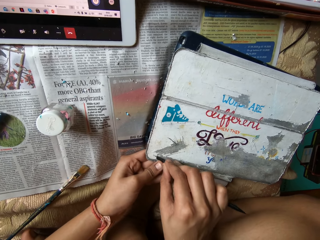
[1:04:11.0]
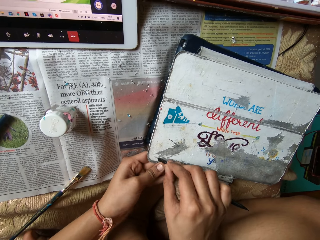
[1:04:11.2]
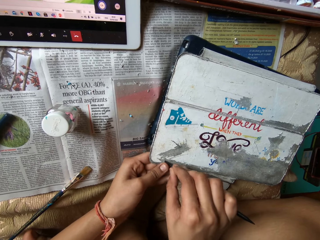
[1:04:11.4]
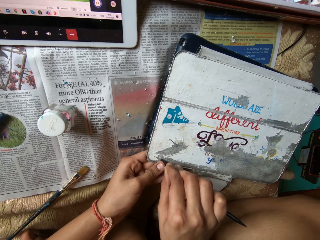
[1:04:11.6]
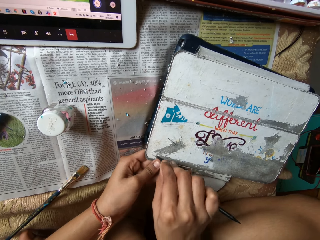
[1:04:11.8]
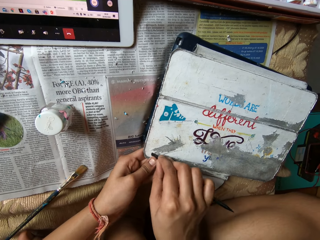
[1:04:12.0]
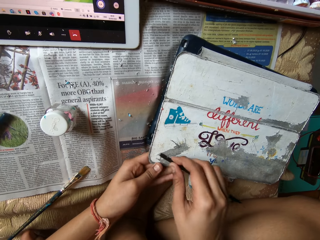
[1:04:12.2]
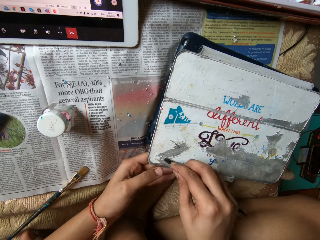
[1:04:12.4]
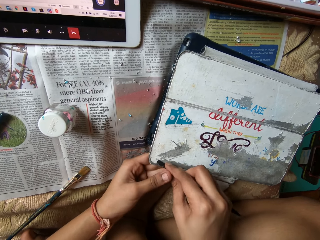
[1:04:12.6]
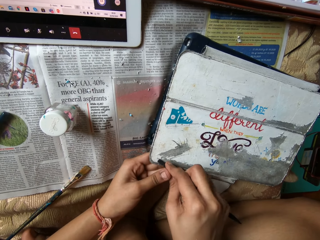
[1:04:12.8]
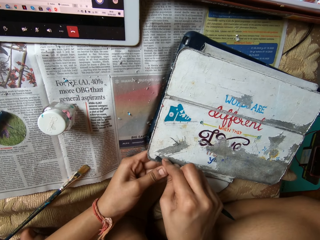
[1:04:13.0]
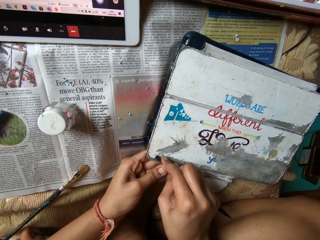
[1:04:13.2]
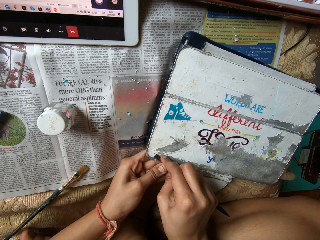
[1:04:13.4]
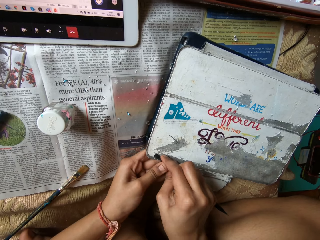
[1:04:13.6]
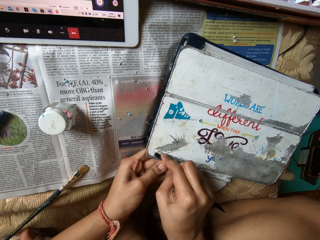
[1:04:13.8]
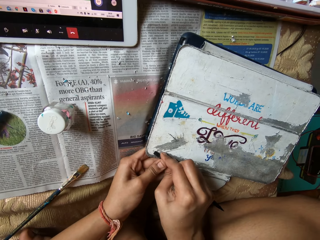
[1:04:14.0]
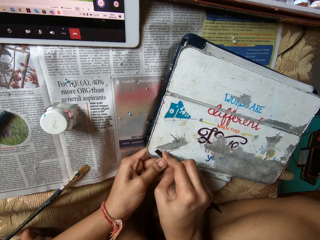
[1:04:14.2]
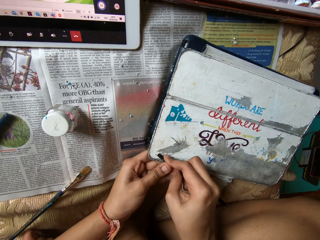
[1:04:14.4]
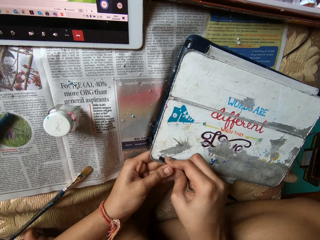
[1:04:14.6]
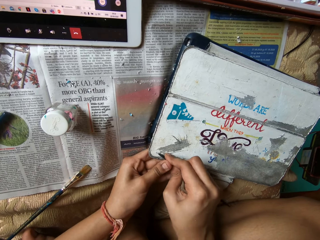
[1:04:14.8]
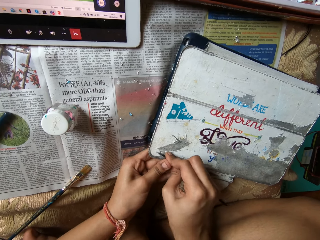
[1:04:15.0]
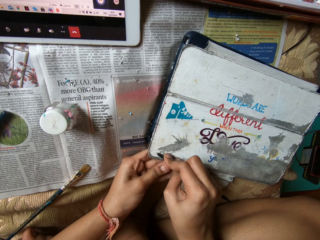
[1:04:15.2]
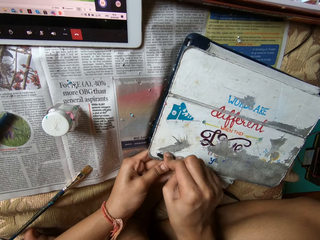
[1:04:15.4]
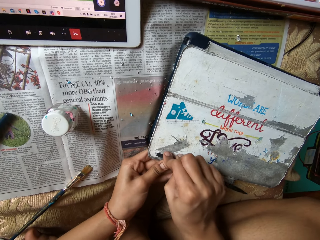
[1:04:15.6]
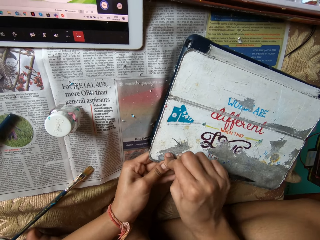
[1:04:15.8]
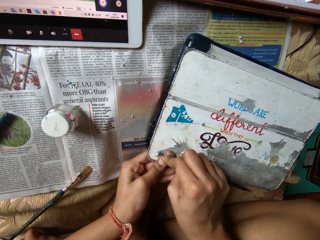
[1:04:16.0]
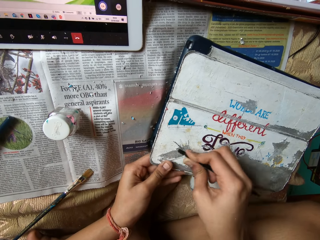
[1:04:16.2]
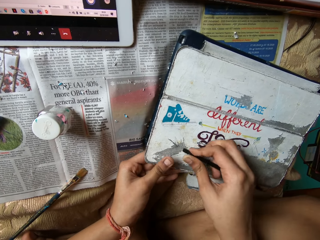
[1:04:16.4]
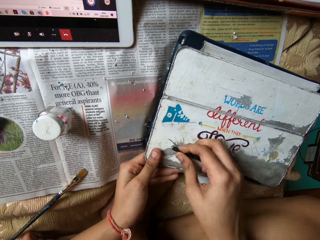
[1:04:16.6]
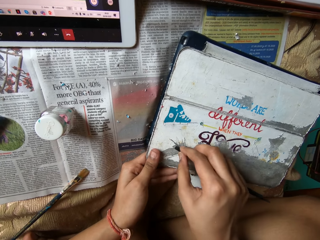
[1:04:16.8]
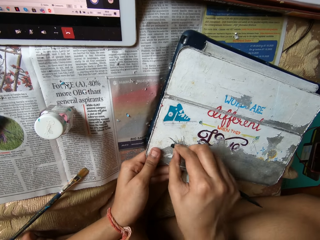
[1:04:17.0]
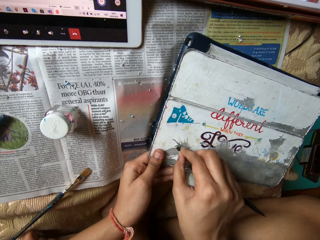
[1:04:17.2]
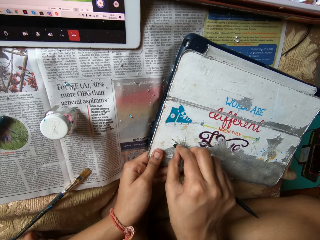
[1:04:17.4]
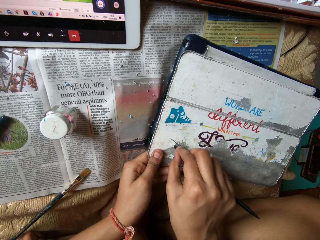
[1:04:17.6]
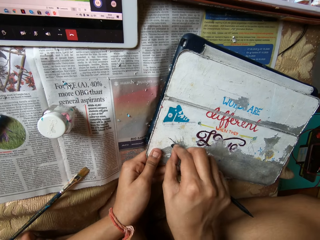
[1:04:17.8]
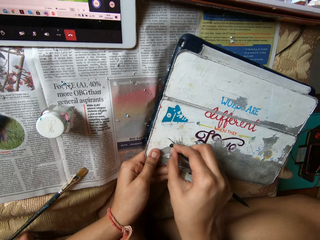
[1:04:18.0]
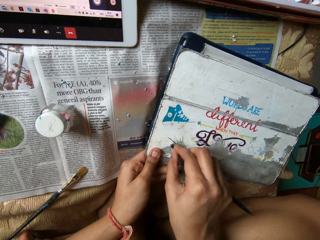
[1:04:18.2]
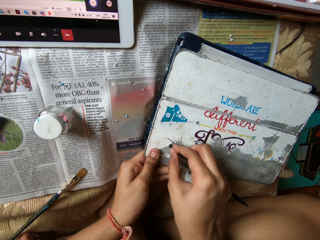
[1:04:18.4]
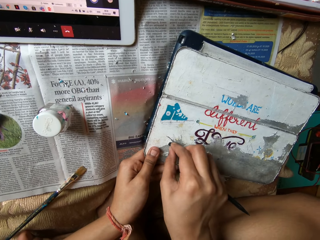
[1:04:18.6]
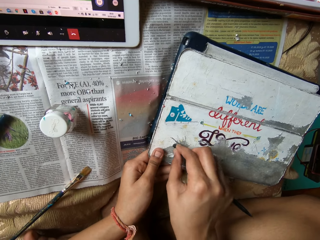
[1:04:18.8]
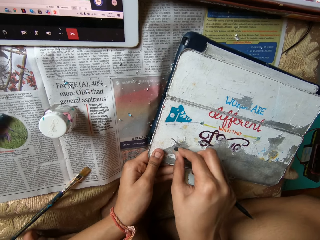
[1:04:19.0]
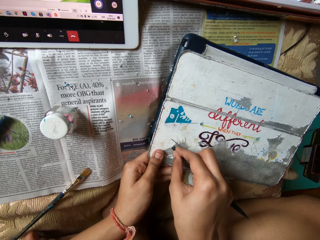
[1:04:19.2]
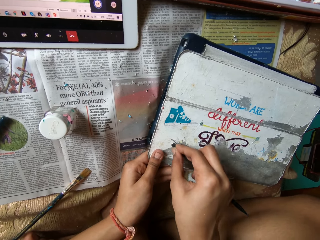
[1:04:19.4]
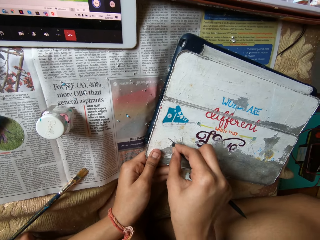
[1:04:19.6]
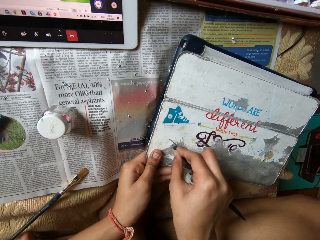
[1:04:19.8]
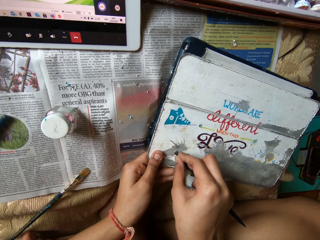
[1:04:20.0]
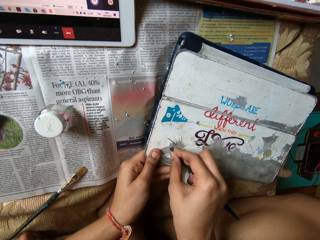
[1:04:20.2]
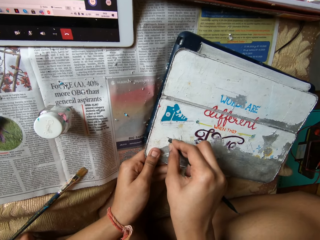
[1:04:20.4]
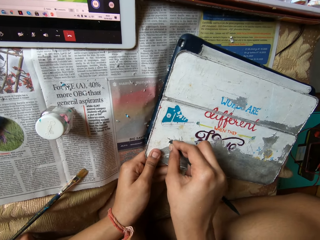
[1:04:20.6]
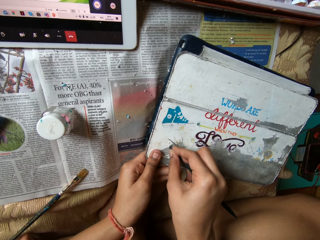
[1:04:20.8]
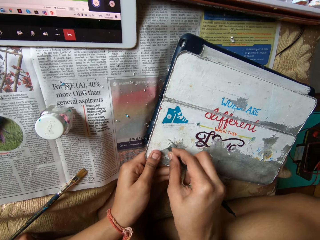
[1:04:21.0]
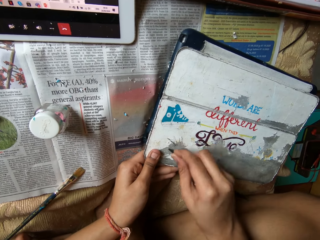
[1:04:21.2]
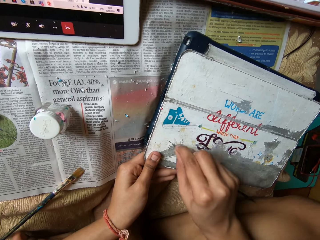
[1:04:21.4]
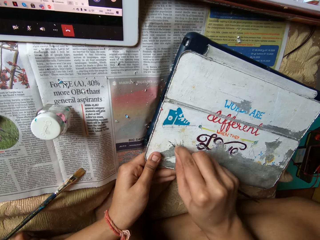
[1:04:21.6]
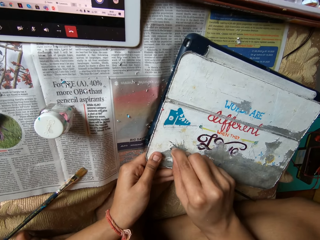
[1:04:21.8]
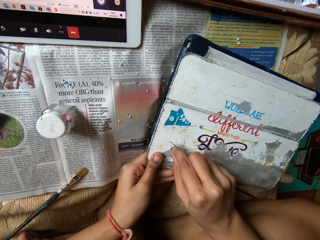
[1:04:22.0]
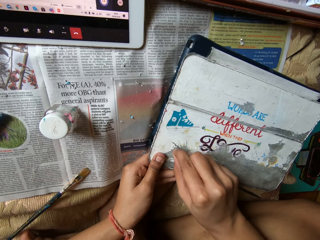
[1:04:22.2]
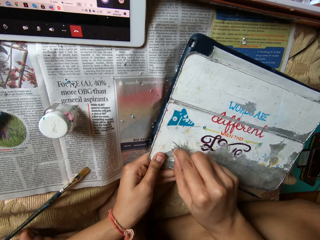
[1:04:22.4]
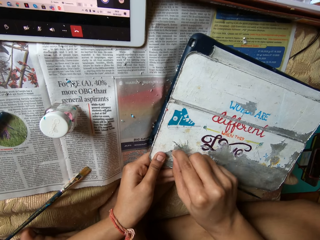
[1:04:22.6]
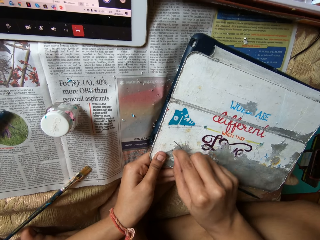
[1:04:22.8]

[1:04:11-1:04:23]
The camera wearer scrapes the metal box with the brush with the right hand.

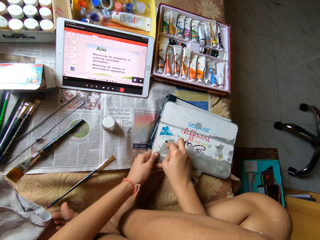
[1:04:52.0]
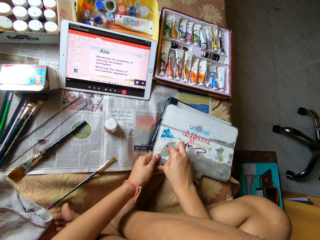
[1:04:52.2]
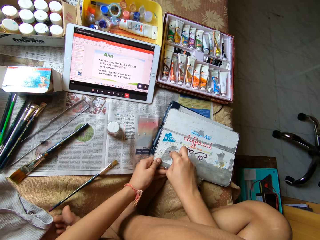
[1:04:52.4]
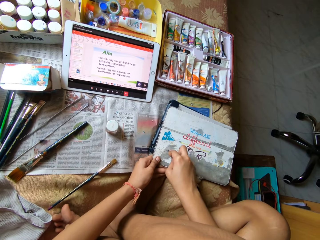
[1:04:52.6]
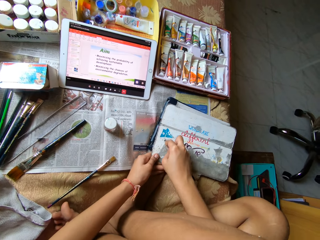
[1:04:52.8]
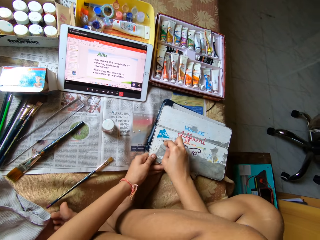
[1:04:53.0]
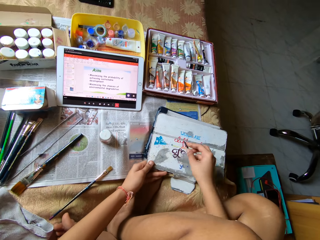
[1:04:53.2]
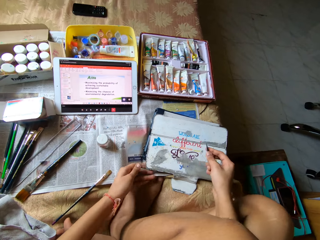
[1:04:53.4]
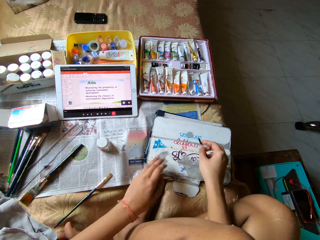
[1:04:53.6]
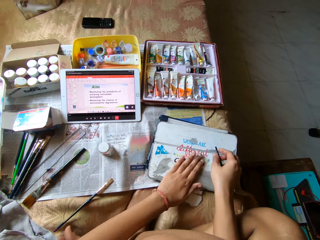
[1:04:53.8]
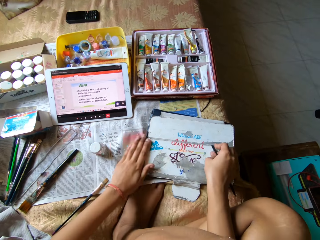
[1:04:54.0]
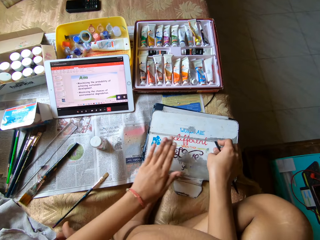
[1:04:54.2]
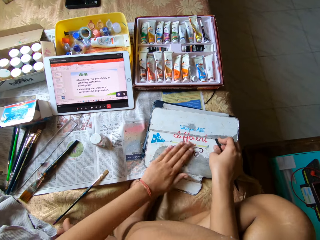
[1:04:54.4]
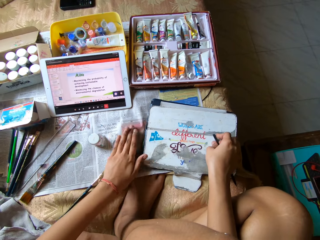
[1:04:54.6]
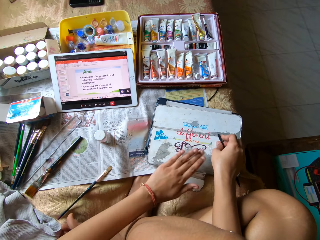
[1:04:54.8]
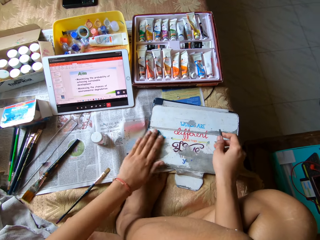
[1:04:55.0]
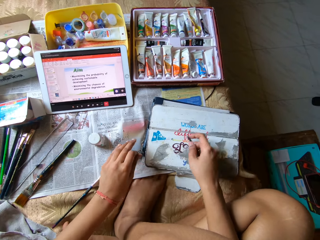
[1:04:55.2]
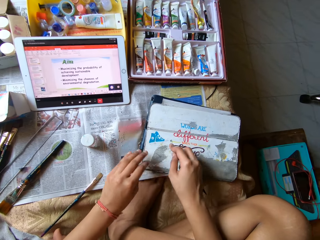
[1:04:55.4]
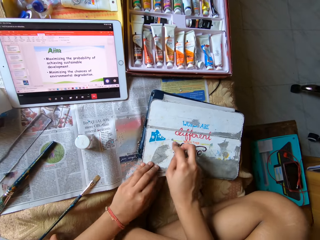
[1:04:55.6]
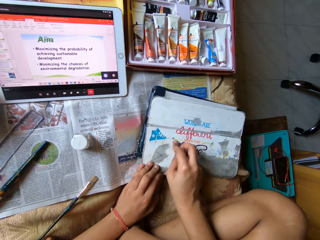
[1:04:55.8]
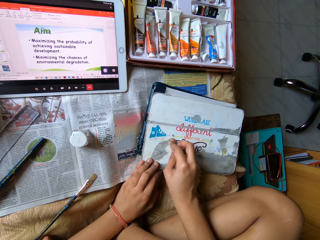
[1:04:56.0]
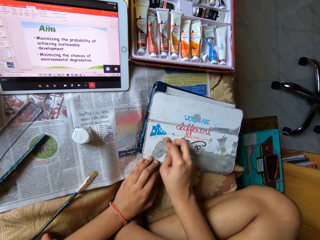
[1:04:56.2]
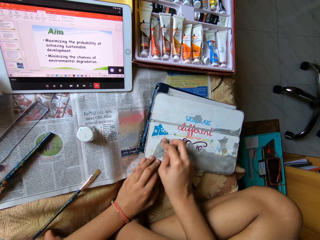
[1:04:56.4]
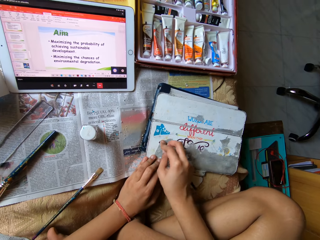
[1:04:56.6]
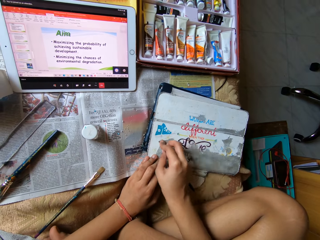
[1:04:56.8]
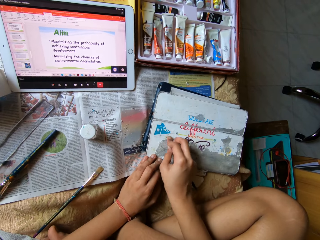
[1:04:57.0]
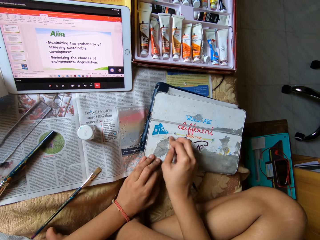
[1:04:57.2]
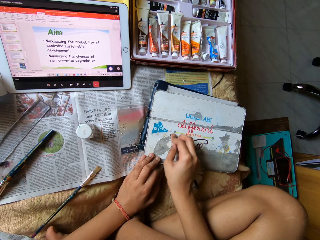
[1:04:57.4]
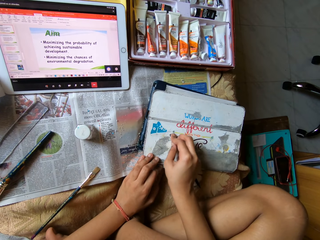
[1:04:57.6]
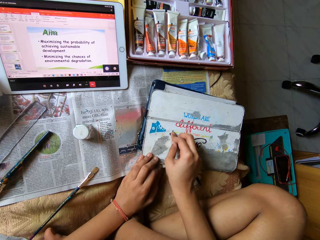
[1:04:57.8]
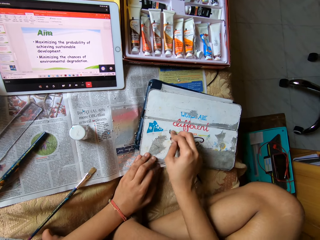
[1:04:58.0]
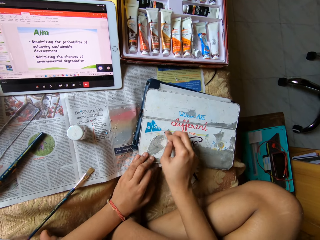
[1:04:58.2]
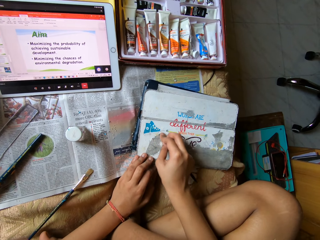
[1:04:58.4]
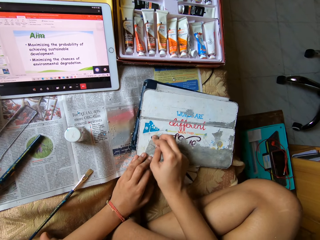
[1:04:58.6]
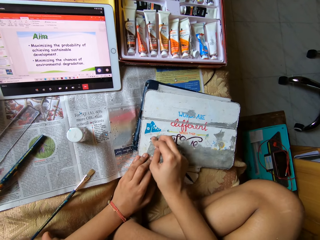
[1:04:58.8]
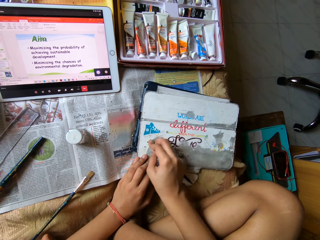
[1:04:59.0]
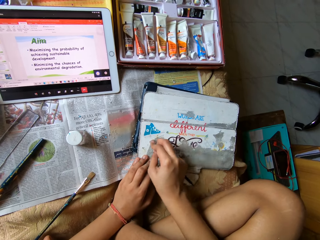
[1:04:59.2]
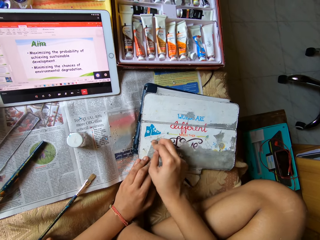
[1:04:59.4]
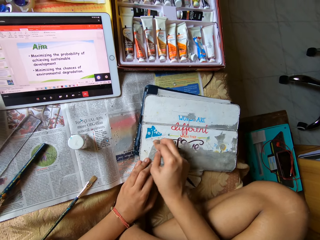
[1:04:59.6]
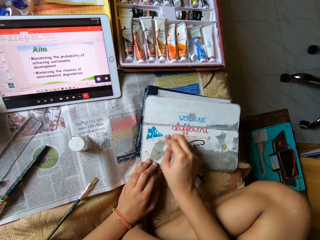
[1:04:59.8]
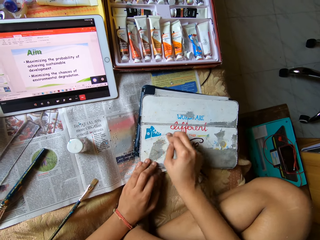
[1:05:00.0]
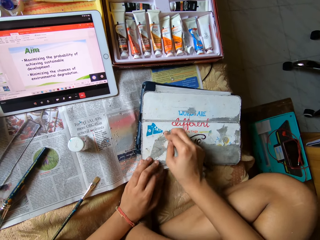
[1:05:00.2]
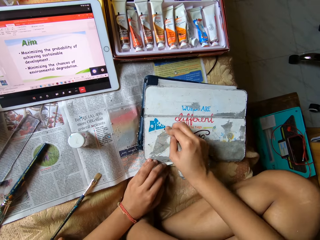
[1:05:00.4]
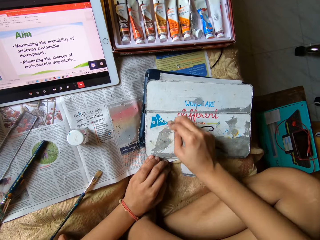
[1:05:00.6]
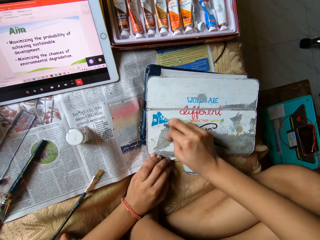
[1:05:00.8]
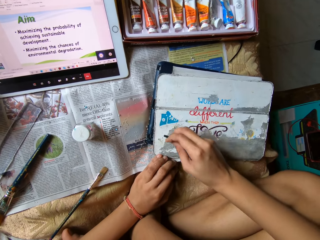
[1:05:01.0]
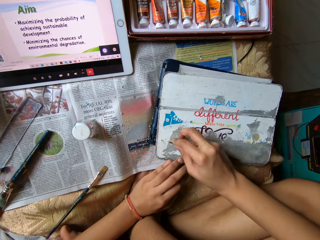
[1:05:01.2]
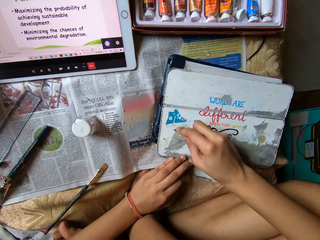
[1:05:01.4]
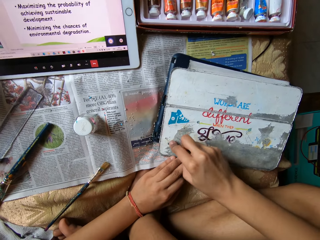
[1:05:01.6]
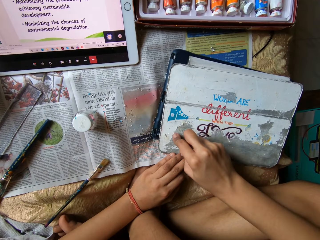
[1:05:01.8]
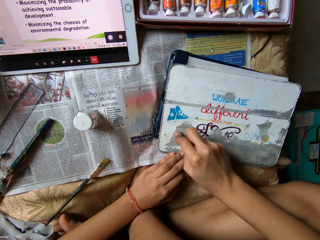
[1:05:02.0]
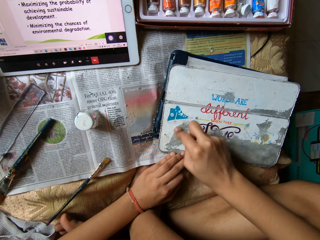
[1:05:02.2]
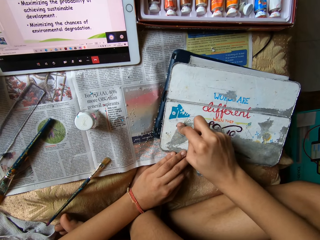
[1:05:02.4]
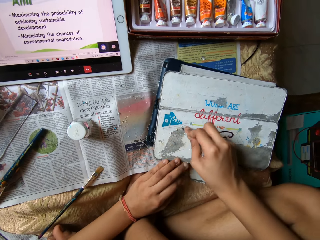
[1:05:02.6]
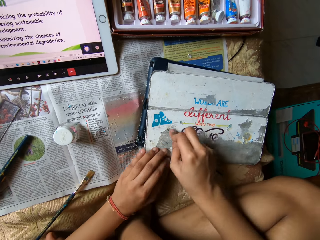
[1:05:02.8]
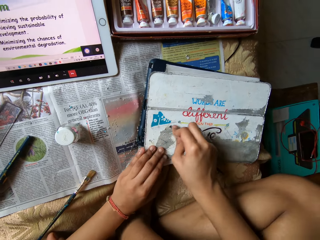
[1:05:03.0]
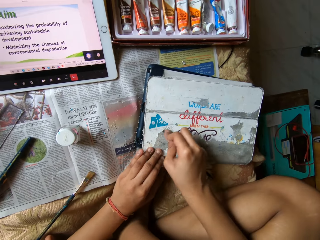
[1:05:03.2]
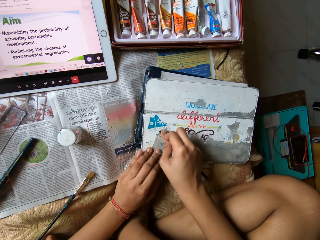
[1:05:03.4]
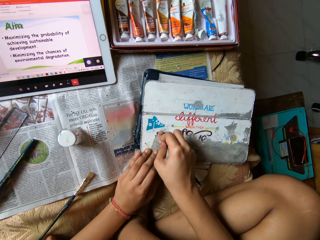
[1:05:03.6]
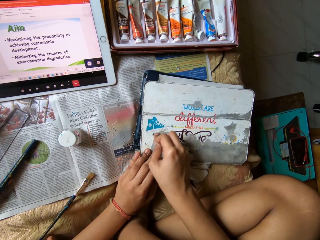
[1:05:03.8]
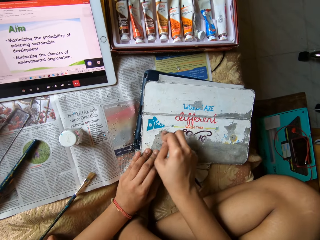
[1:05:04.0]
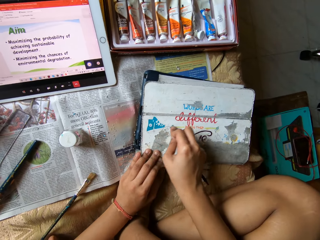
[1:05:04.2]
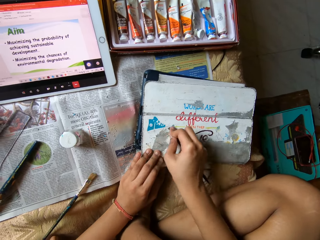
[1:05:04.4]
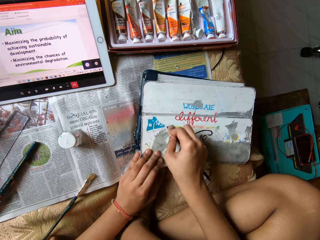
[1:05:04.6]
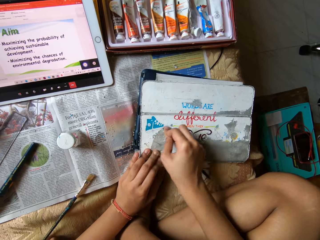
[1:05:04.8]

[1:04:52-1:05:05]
The camera wearer lifts the brush. She cleans the tablet case or metal box with her left hand. She rubs the metal box with the left hand. She scrapes the tablet case with the carving tool in her right hand.
